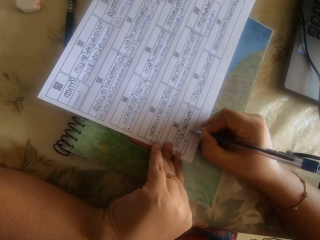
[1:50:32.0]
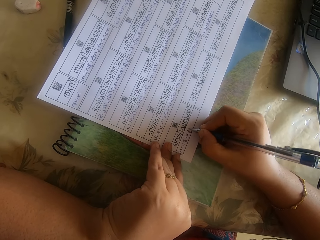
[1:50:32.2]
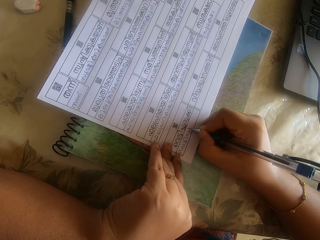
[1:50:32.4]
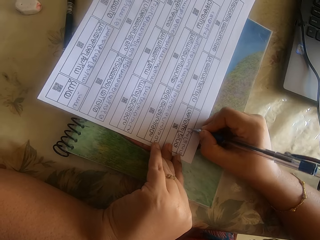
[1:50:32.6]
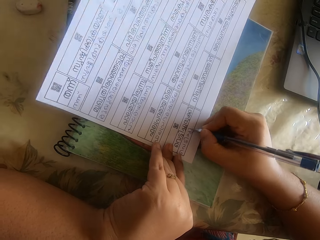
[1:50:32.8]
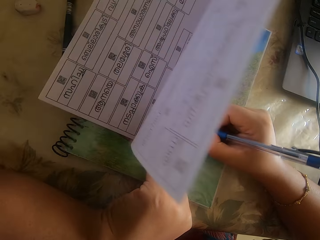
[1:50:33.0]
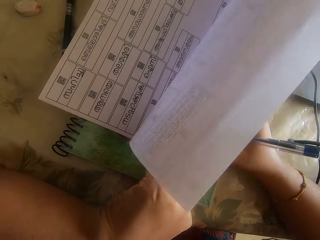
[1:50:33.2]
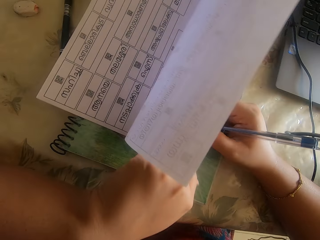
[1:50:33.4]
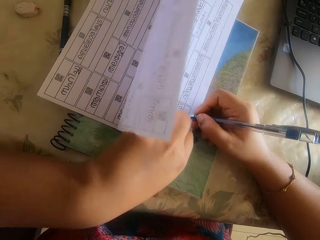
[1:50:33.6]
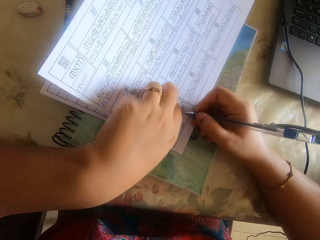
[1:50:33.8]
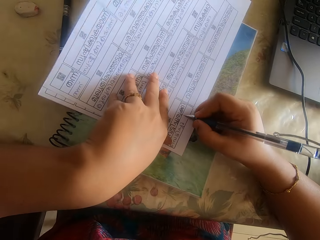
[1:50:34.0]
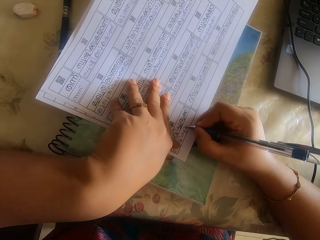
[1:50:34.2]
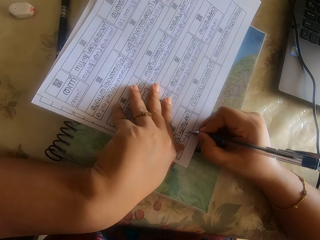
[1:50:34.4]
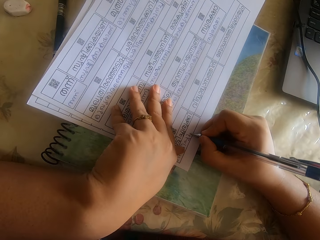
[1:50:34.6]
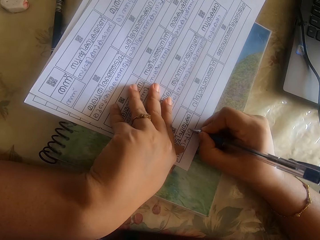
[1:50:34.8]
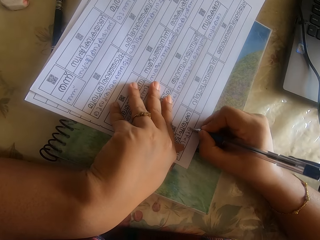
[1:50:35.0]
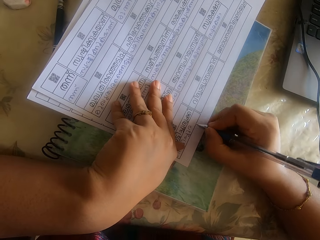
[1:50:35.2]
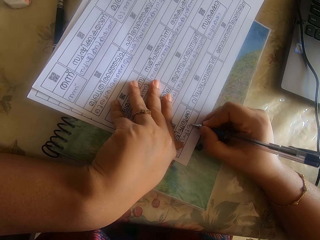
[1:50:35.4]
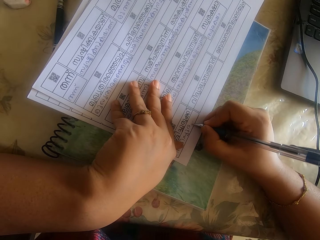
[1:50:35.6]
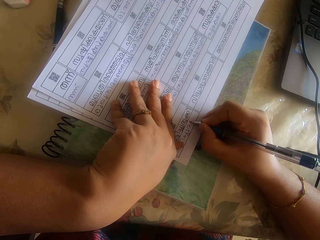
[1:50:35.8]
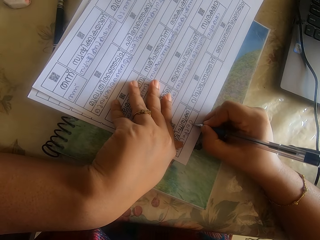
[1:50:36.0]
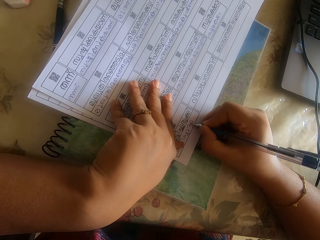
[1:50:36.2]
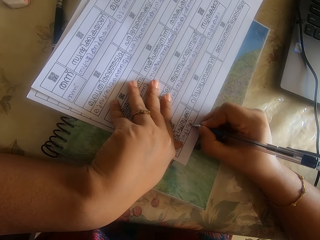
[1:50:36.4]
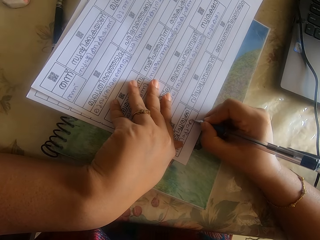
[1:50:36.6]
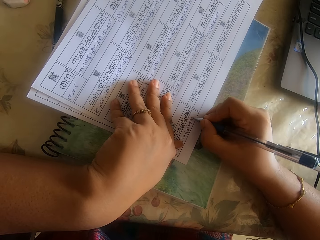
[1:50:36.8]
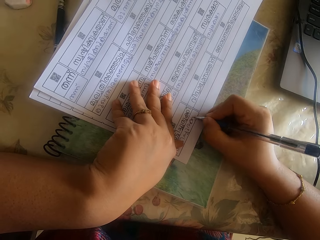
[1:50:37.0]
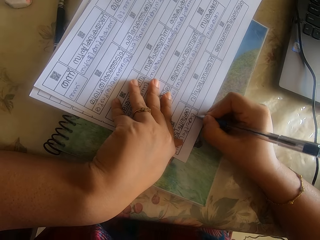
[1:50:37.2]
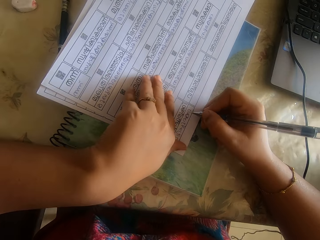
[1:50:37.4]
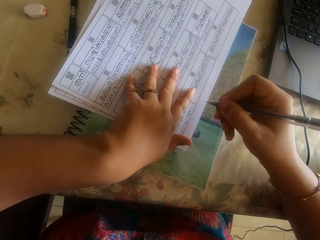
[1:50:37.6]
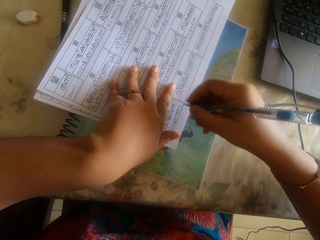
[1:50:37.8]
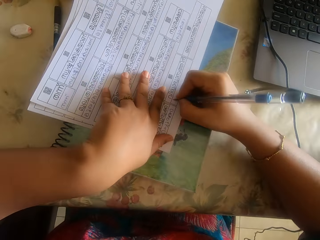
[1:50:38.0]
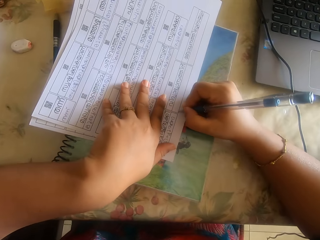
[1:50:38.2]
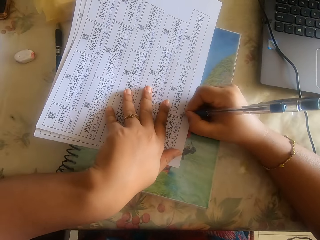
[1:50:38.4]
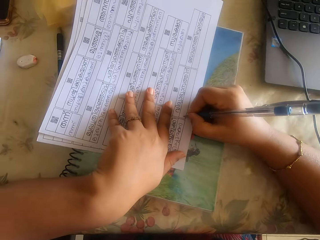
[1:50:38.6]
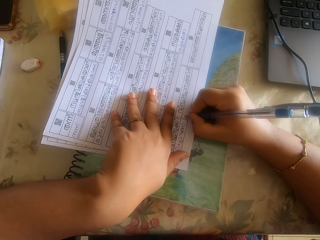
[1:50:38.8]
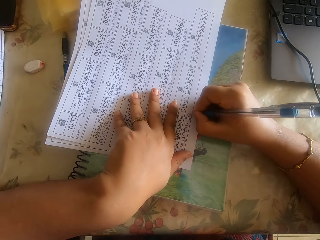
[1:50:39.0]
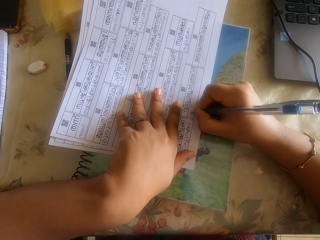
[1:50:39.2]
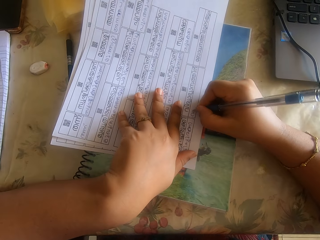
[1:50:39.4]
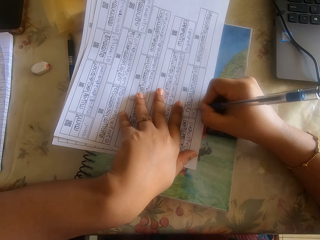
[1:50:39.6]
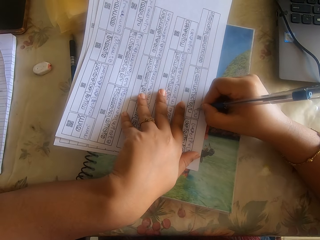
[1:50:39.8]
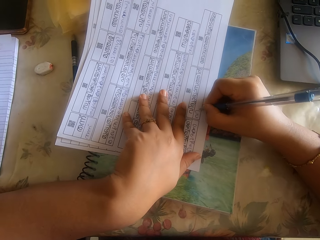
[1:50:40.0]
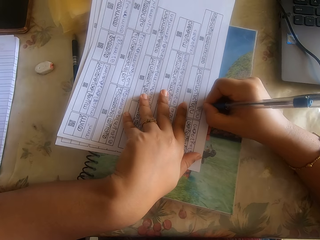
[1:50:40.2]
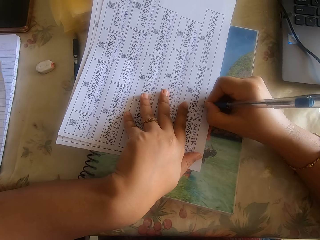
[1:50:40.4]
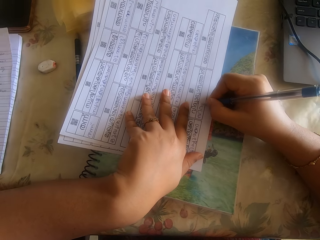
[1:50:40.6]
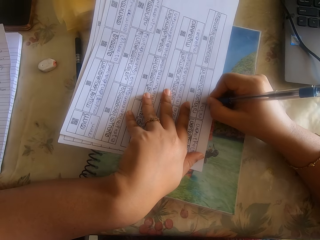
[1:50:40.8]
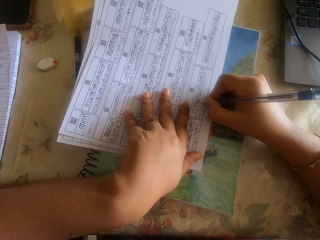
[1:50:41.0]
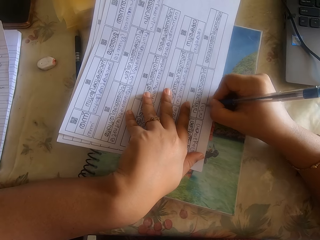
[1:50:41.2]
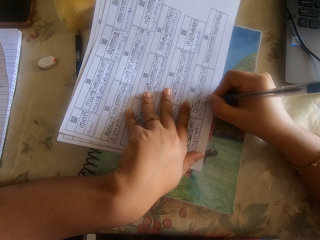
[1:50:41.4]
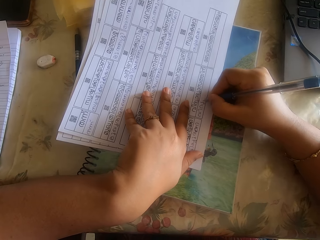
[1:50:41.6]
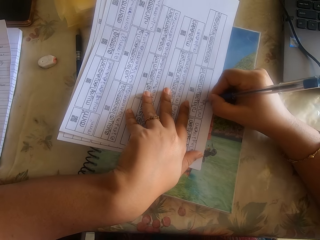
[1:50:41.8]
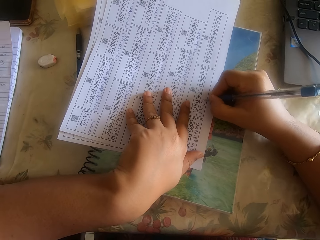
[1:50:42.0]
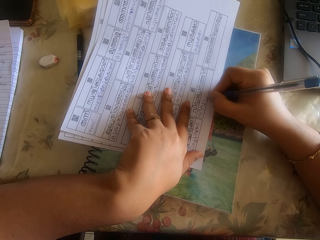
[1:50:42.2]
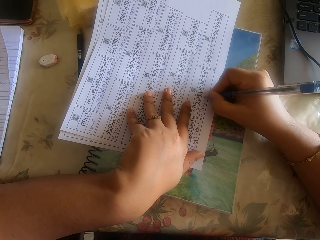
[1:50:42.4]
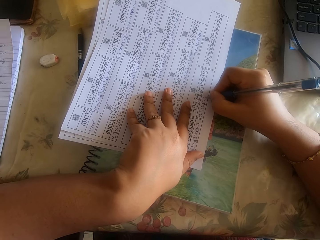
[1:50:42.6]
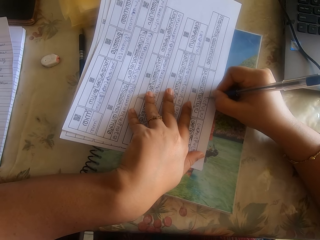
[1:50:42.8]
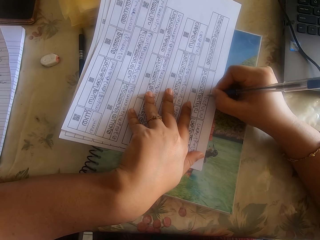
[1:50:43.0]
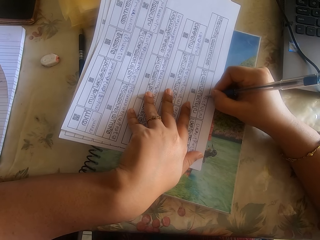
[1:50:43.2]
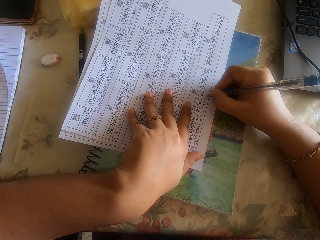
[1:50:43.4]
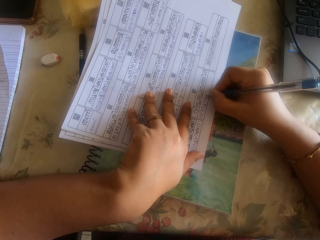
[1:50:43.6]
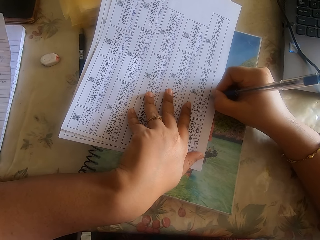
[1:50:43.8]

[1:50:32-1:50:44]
The camera wearer puts the paper down with her left hand. She writes on the paper with the pen in her right hand. She raises her right hand from the paper. She writes on the paper with the pen in her right hand.

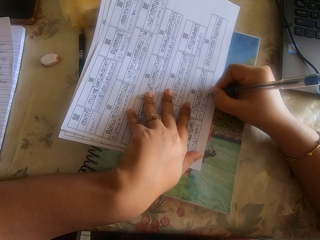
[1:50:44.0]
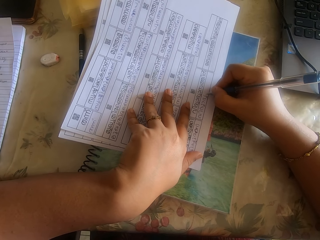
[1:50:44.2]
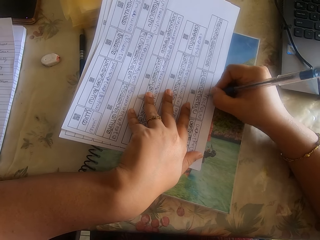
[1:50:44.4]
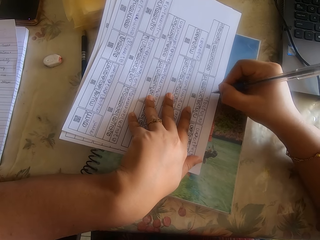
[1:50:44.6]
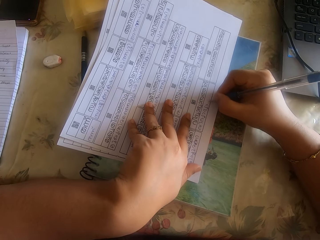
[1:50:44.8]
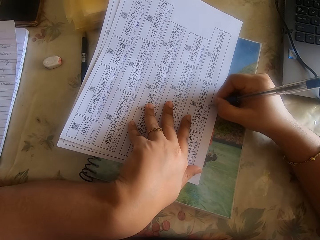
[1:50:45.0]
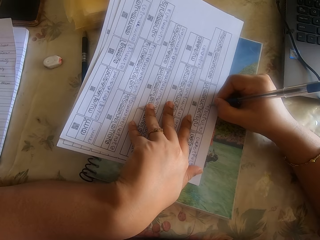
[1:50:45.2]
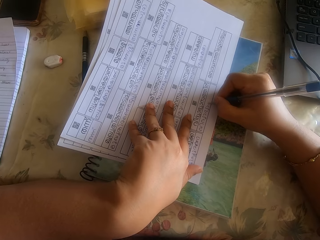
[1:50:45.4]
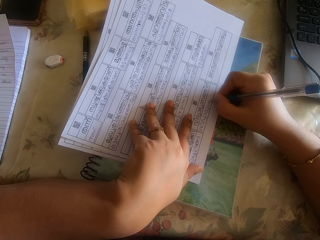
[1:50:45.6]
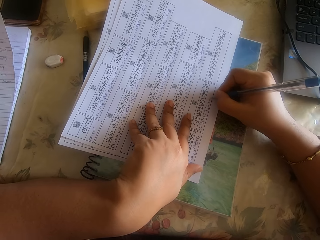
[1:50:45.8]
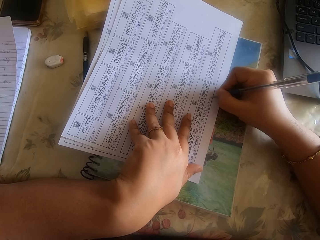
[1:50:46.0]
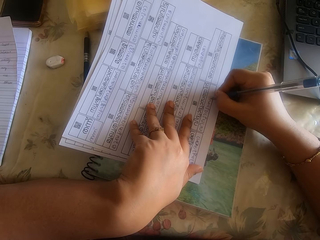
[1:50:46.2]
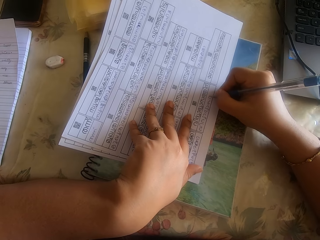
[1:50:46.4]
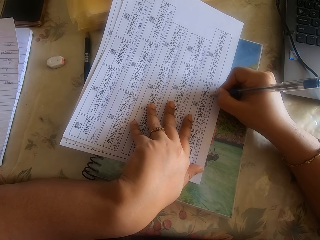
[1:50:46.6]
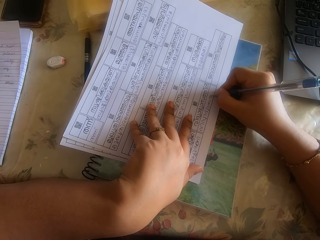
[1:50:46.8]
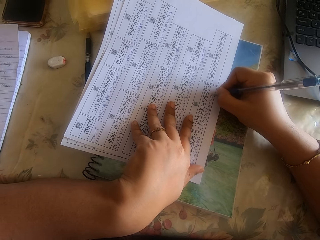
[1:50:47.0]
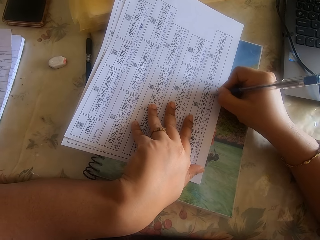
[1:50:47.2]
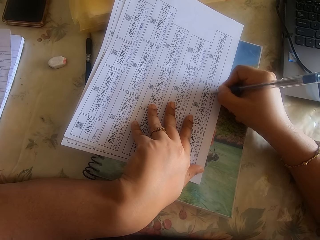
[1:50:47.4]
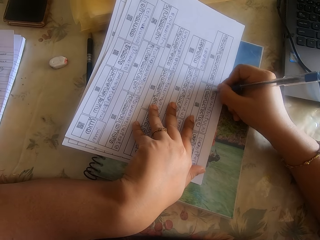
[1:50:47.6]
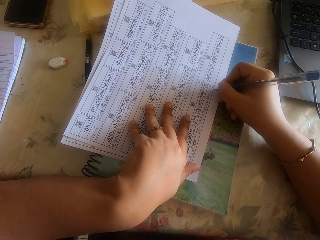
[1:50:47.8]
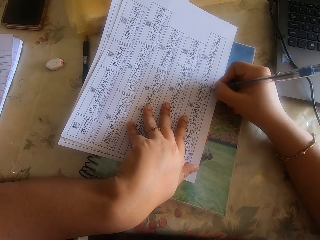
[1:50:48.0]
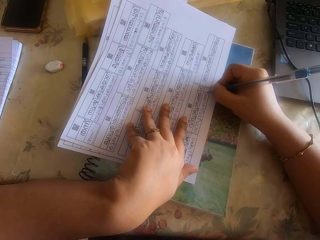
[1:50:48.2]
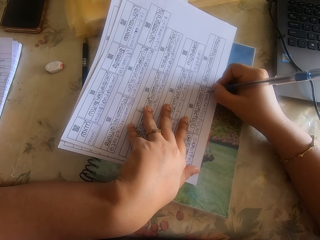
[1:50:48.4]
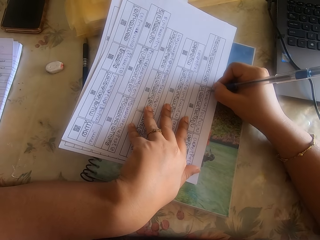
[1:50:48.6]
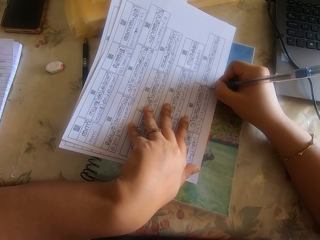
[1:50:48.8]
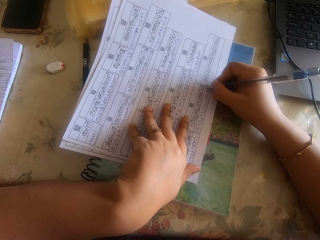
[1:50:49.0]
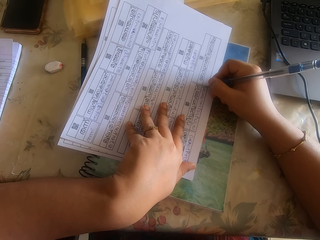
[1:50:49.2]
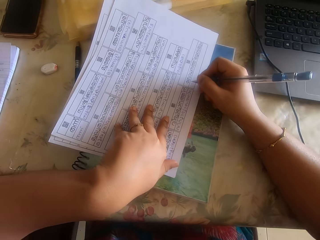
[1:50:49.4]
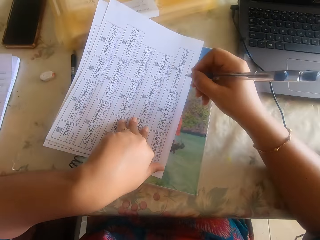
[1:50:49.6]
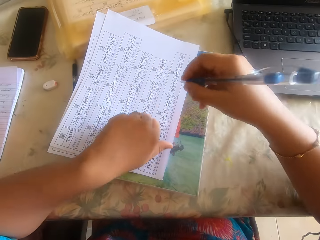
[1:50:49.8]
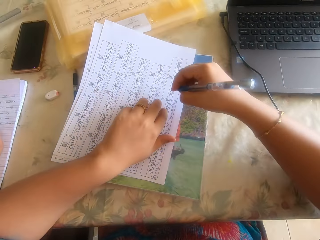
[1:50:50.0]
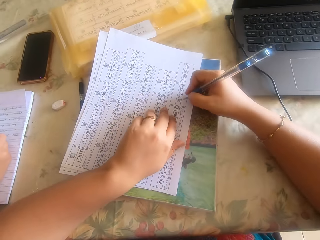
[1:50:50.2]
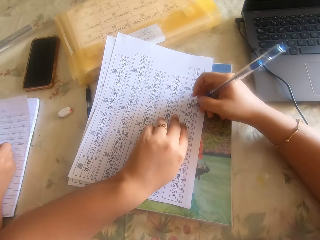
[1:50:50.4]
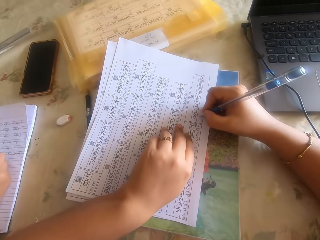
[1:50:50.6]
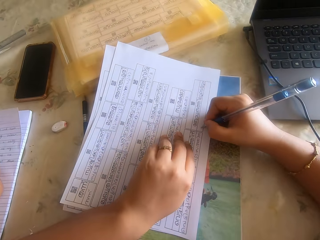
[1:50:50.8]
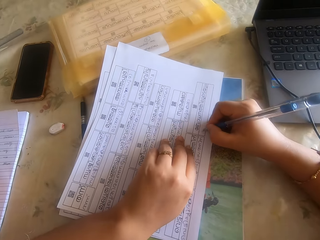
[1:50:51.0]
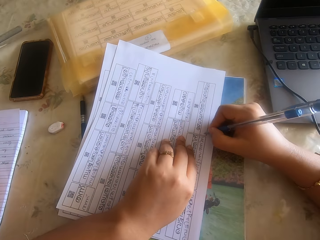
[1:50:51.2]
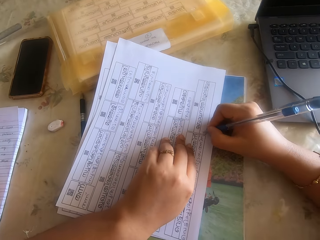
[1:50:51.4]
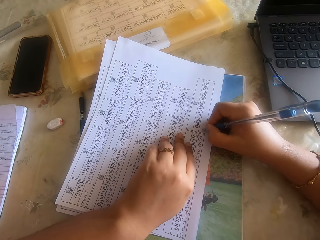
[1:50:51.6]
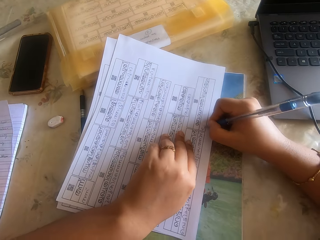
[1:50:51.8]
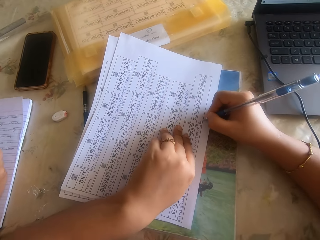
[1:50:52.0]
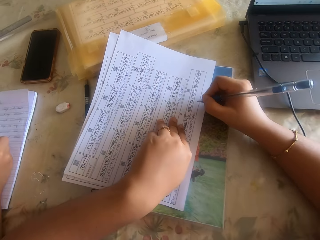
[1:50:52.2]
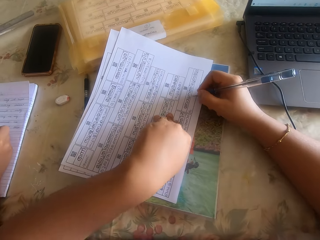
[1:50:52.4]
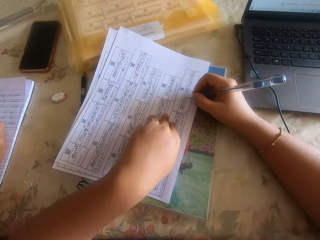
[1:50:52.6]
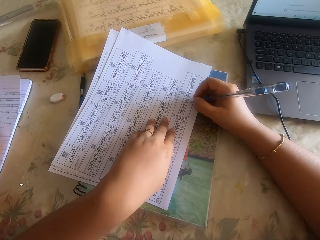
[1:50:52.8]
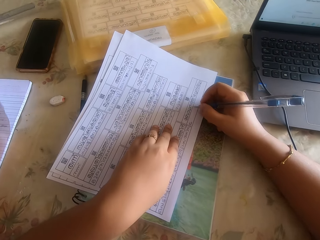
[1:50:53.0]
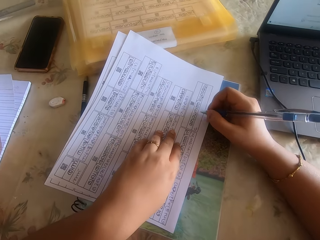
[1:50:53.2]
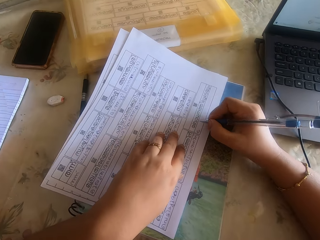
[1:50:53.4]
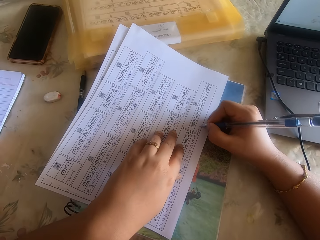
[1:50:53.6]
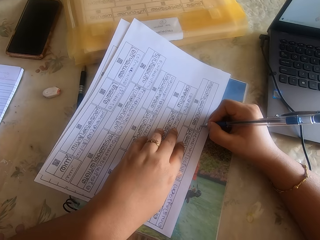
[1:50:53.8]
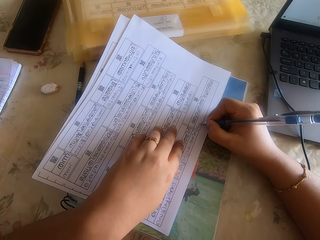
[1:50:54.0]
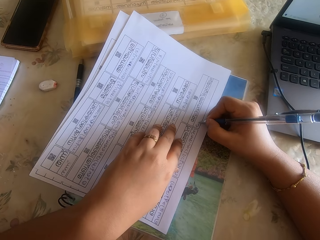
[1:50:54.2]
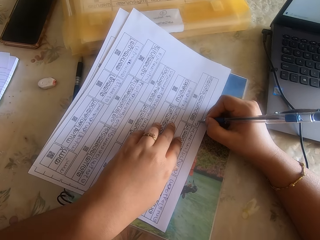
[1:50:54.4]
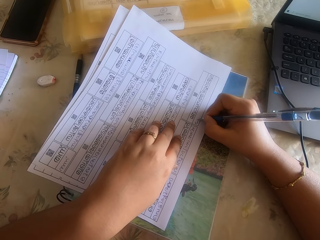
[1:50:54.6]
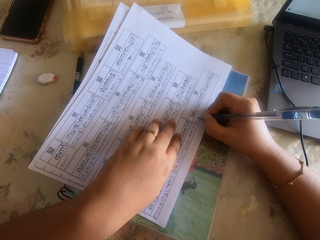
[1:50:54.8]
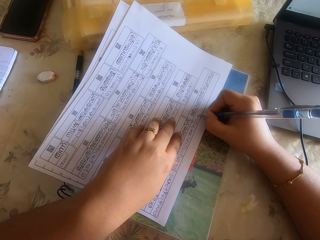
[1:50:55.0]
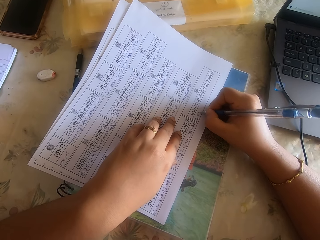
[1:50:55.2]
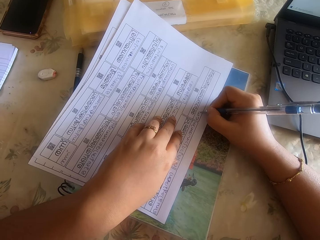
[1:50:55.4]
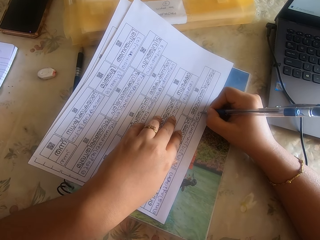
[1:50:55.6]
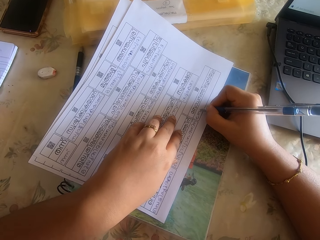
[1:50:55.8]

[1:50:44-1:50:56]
The camera wearer raises her right hand from the paper. She writes on the paper with the pen in her right hand.
